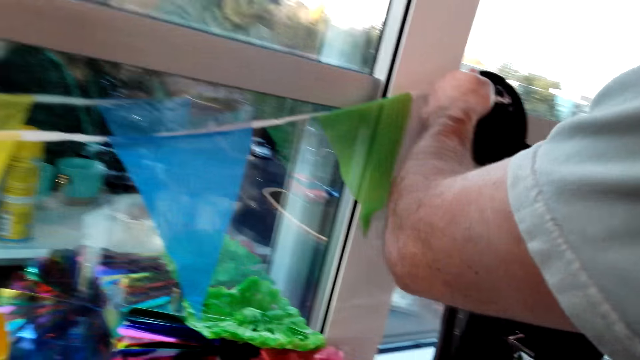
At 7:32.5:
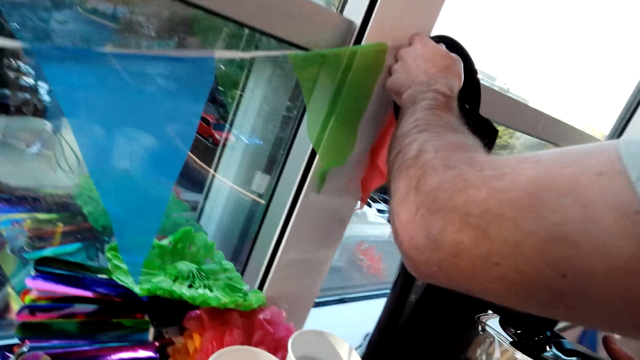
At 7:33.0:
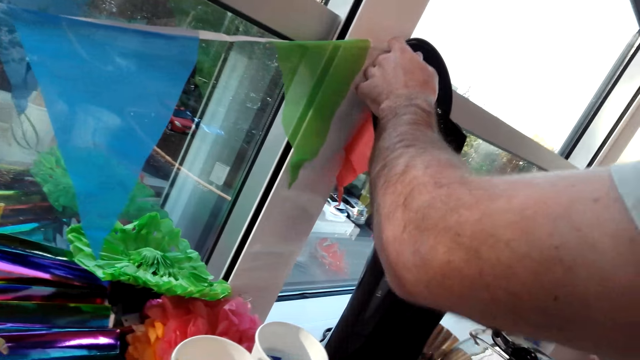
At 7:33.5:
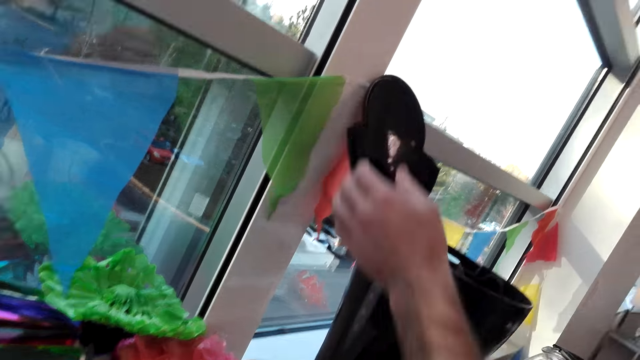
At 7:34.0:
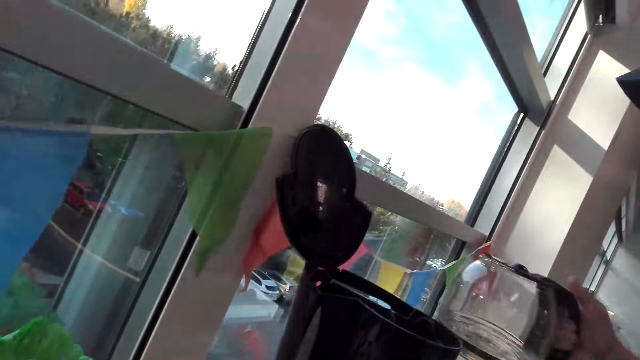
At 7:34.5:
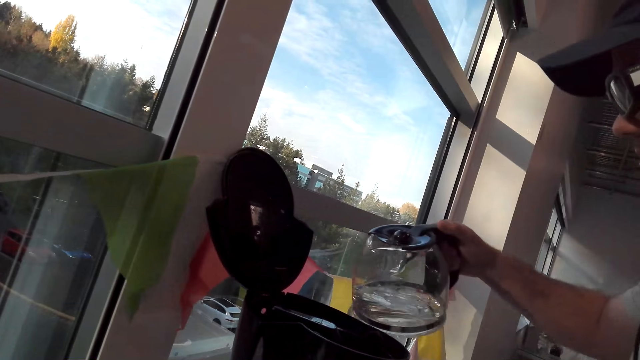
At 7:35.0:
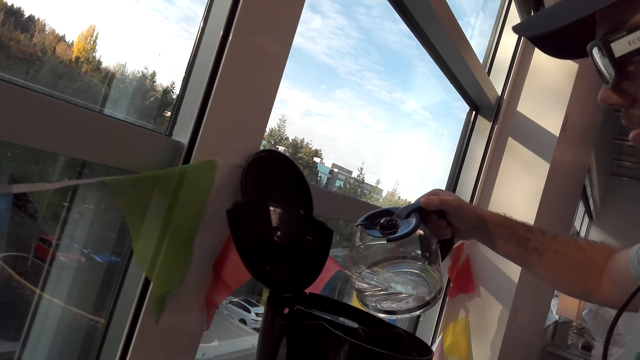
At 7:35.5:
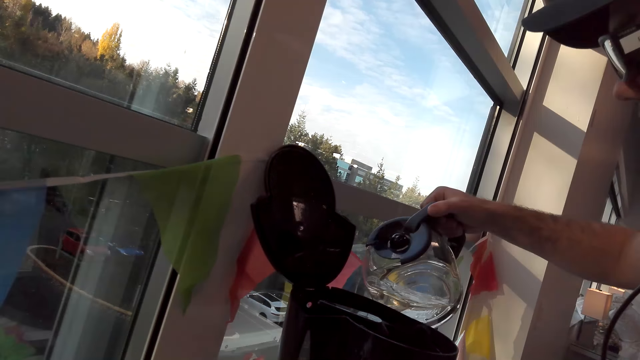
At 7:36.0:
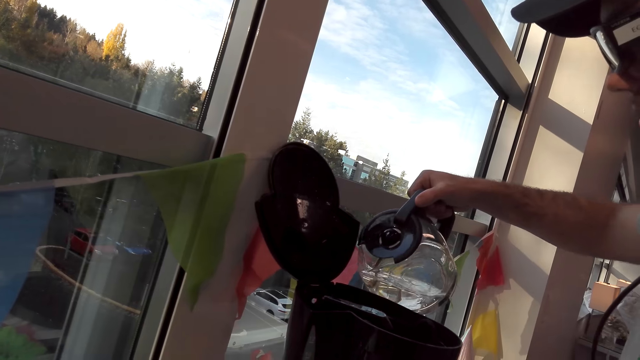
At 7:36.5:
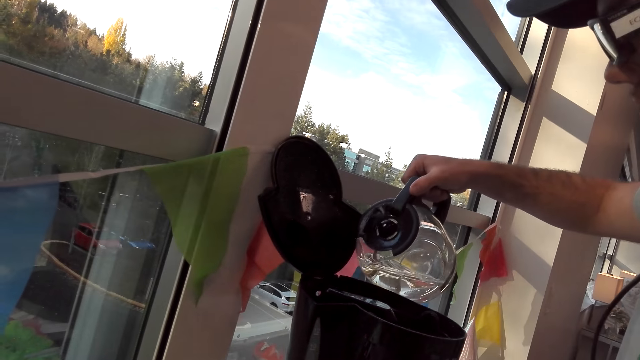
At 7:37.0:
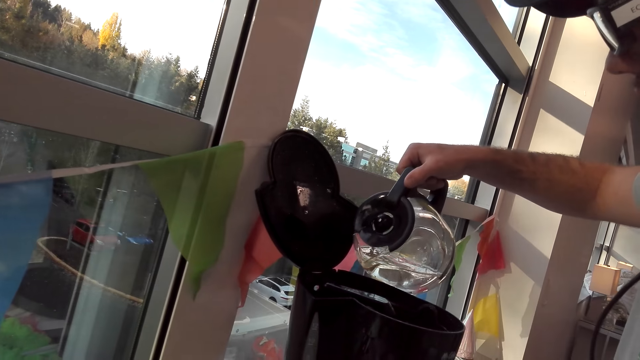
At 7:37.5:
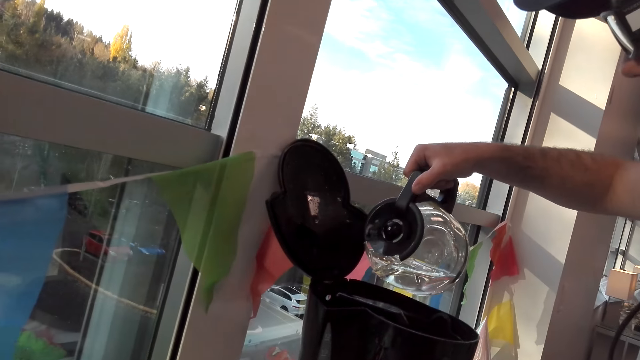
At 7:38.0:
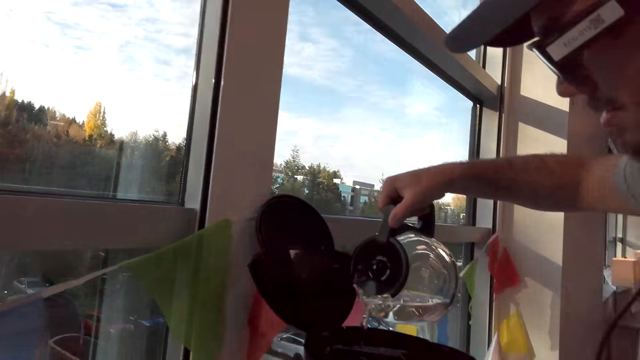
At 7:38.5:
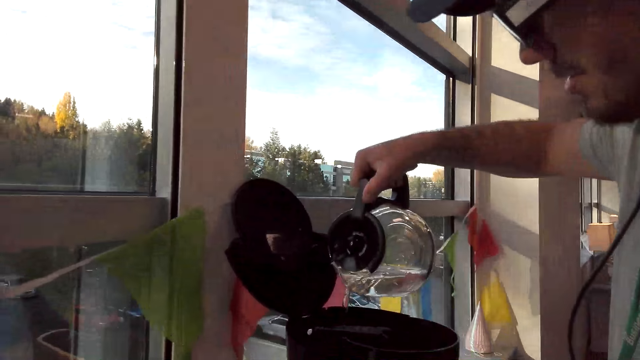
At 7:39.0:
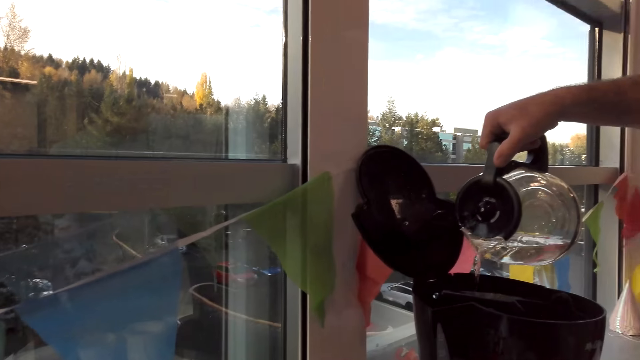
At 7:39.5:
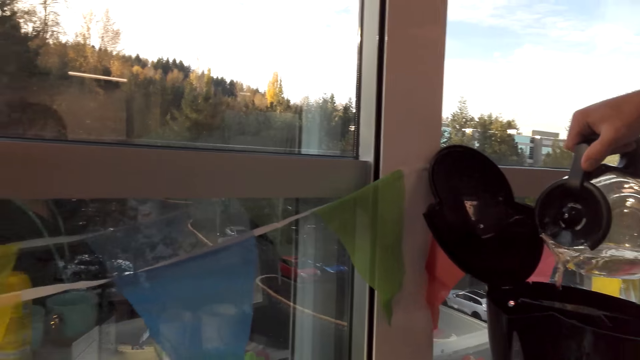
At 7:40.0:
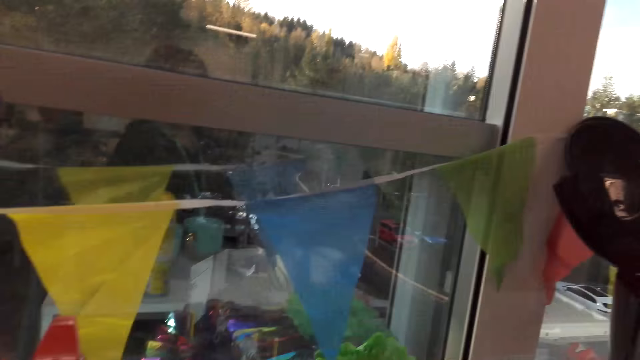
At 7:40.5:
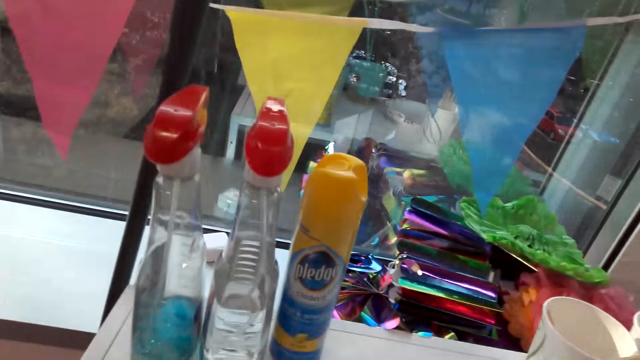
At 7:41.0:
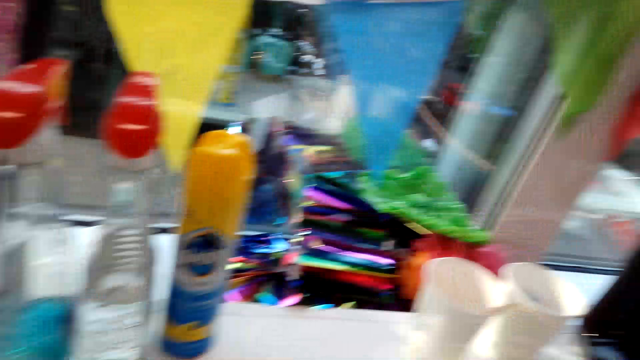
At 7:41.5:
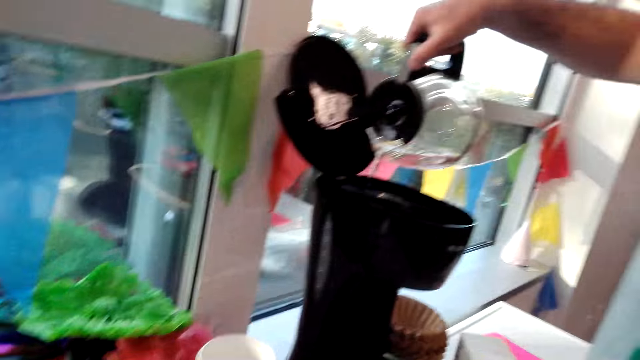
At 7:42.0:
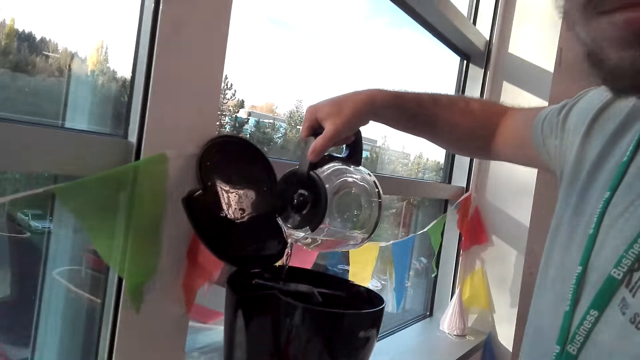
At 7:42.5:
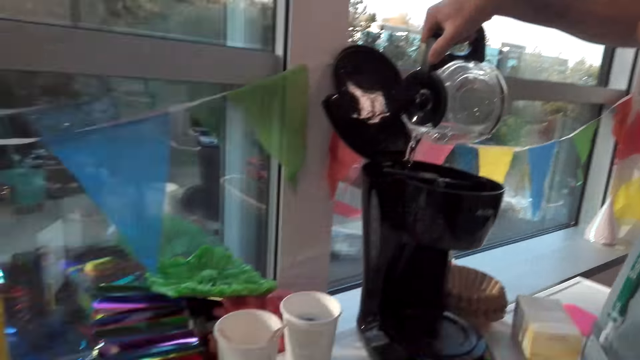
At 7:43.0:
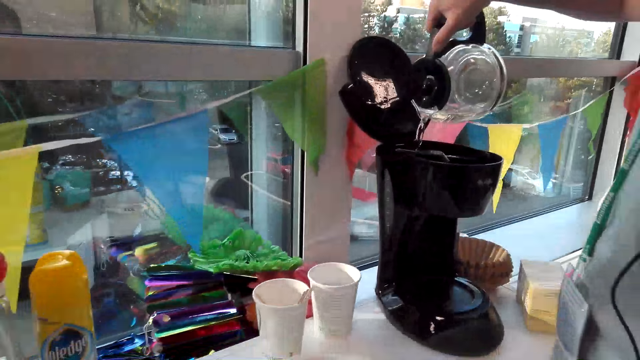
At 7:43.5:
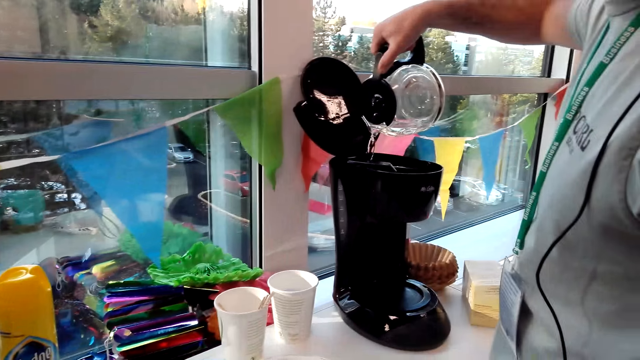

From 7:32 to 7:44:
The man opens the coffee maker. The camera wearer puts water in the coffee maker. The man pours water in the coffee maker.

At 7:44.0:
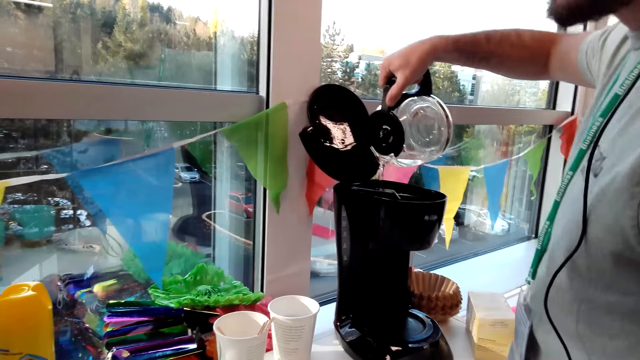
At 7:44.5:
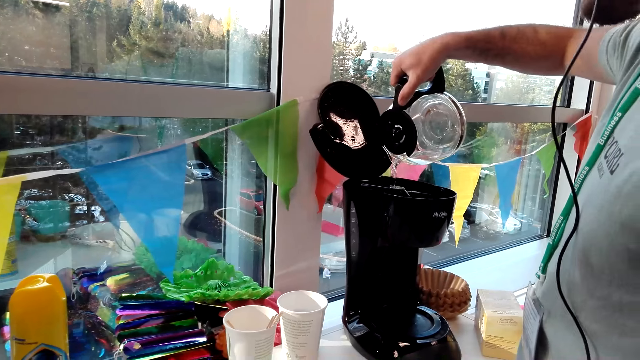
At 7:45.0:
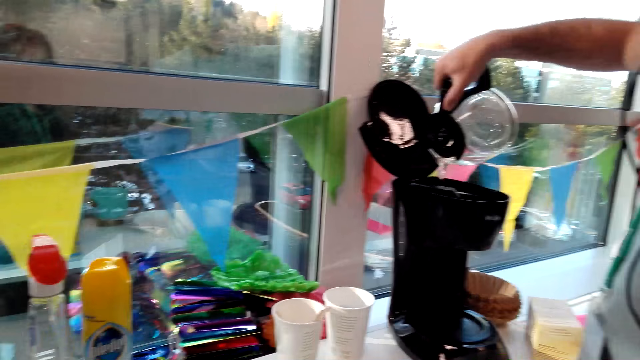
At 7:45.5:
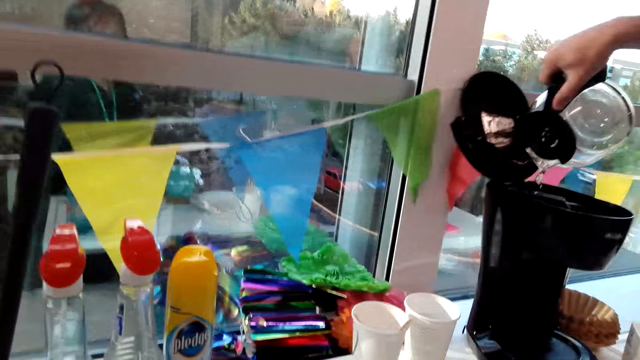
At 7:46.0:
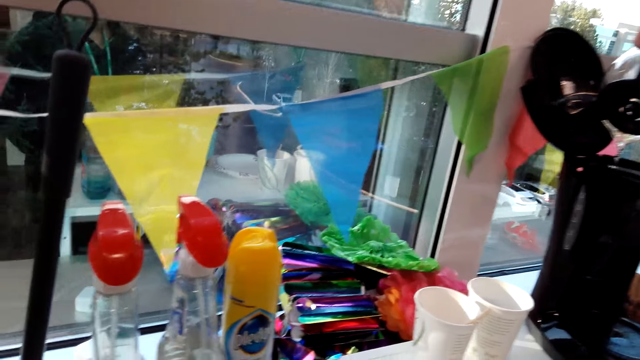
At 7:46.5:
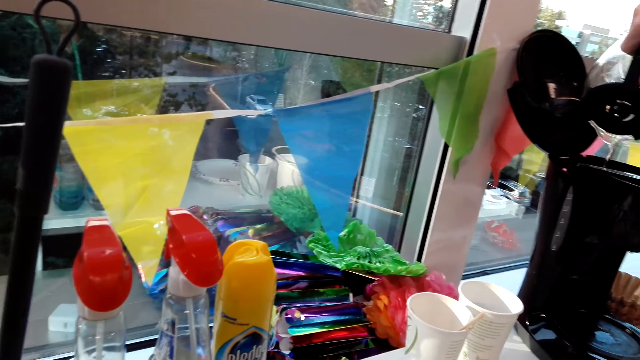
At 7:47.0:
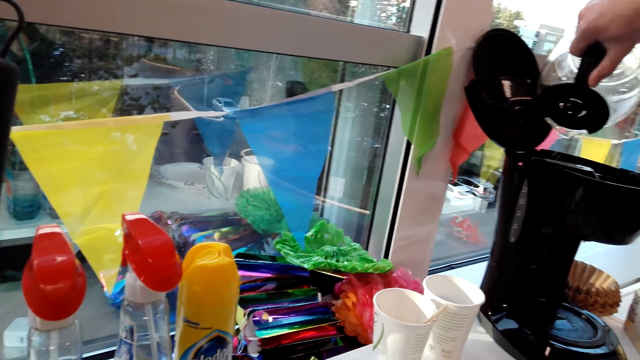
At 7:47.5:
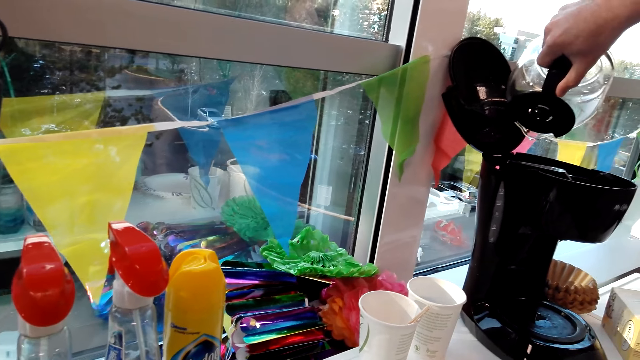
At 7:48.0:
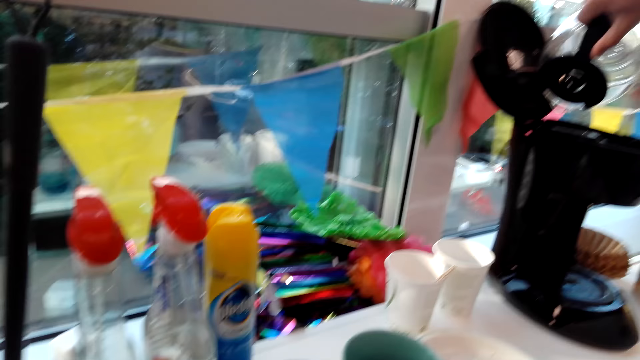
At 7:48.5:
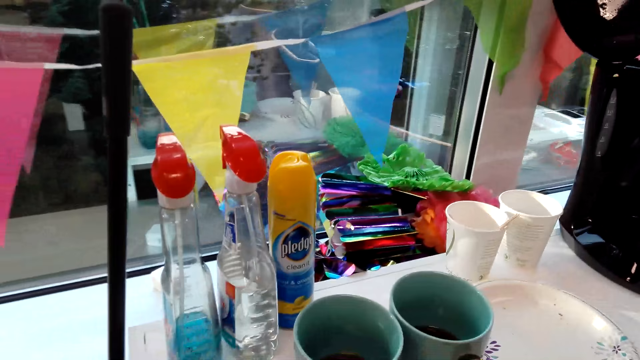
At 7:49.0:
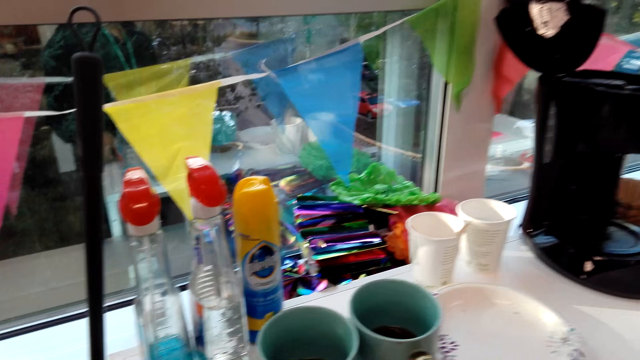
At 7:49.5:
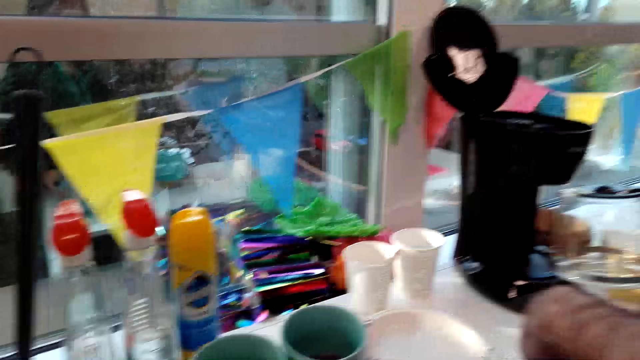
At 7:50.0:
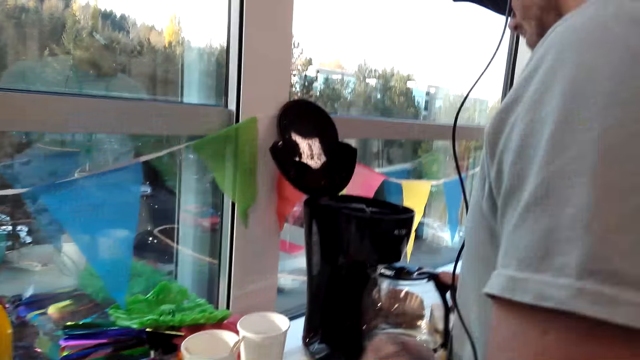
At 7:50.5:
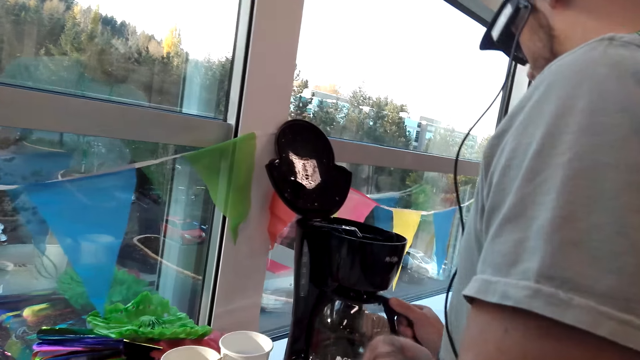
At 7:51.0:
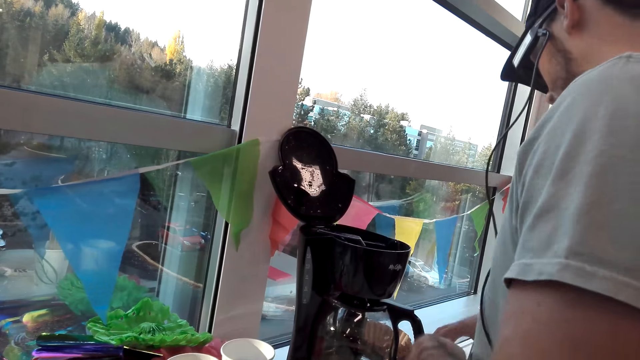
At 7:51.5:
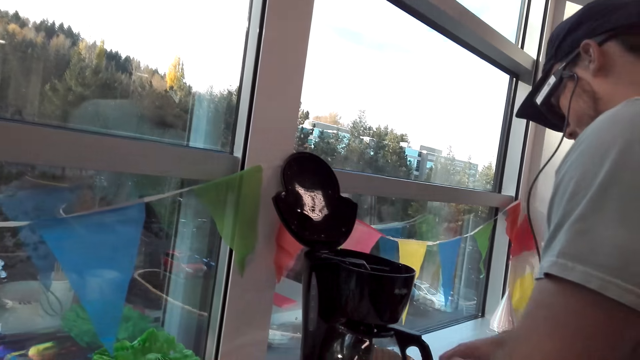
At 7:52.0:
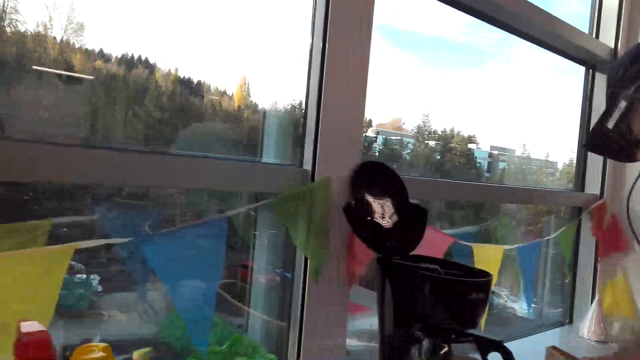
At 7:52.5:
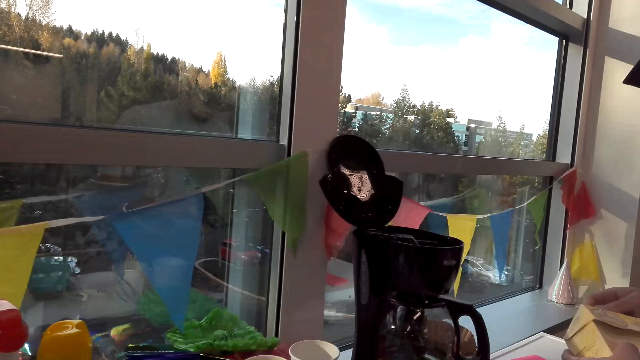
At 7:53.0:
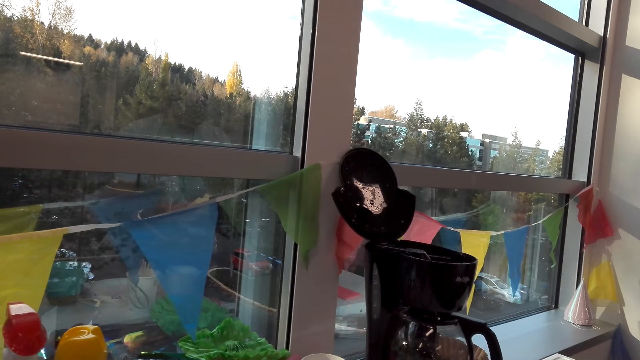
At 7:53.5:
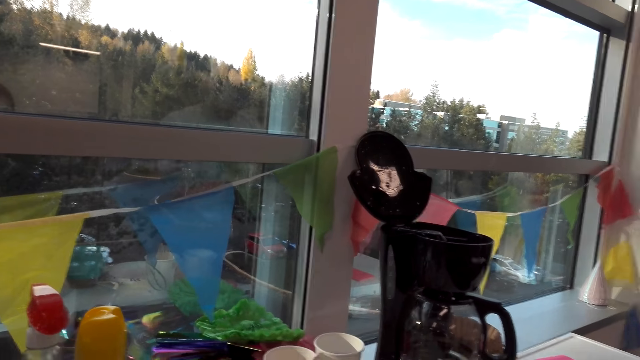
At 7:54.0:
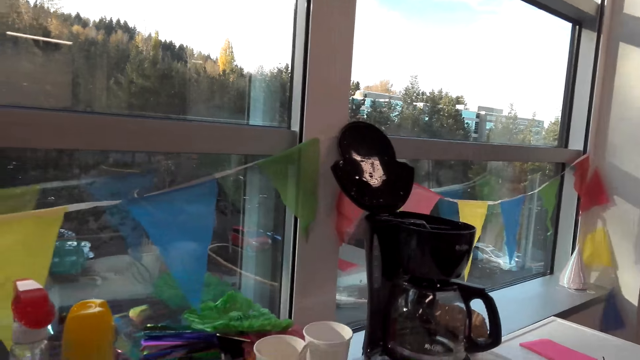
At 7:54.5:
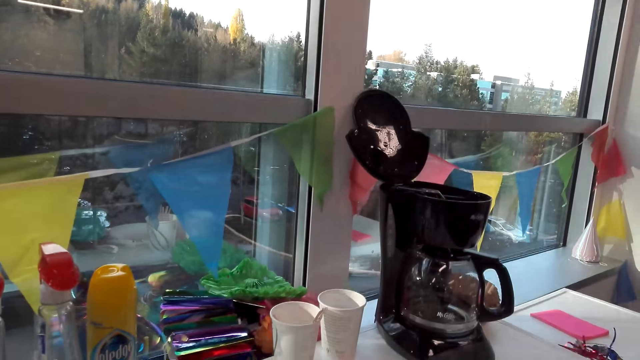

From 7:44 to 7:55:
The man puts the jug on the coffee maker. He opens a coffee box. The camera wearer turns around the room.
